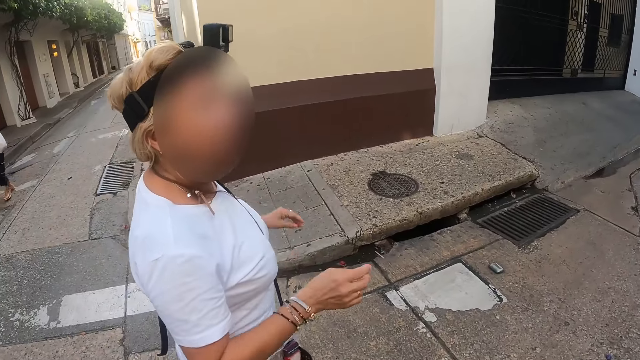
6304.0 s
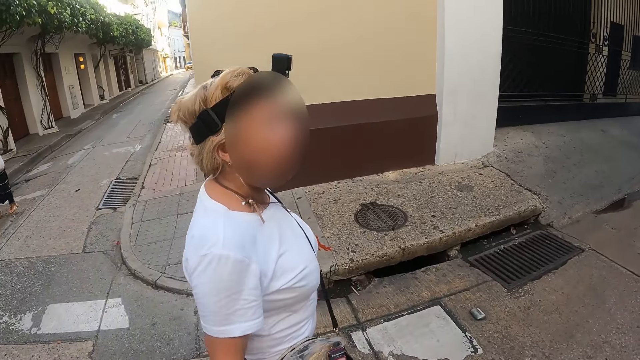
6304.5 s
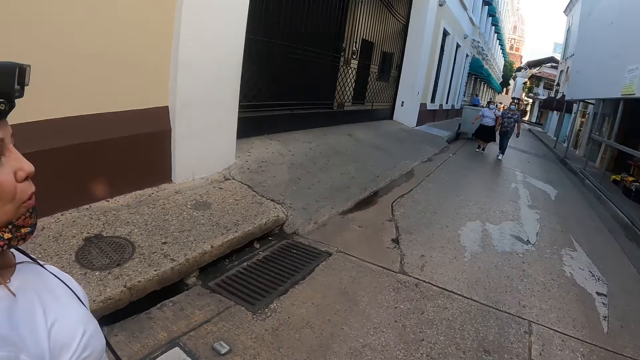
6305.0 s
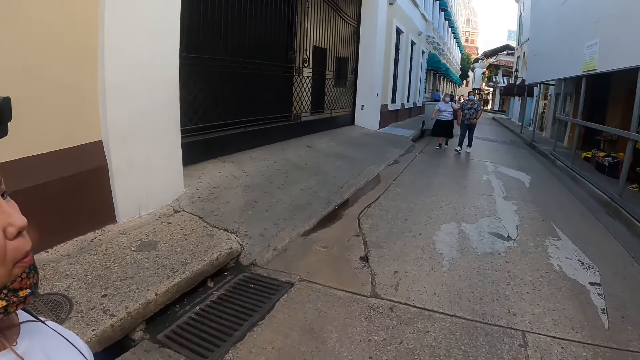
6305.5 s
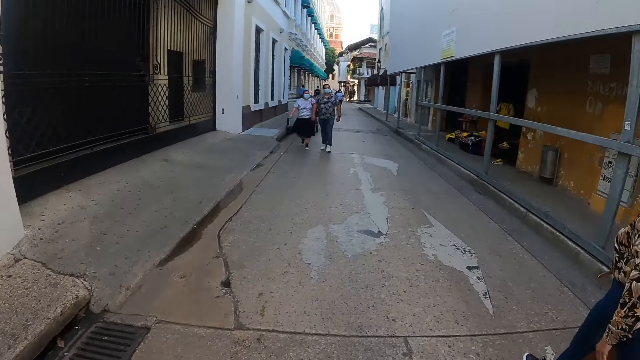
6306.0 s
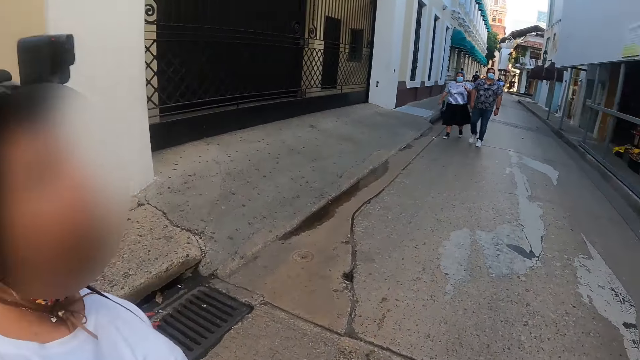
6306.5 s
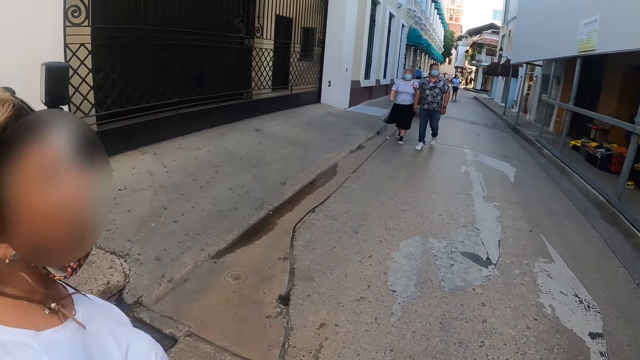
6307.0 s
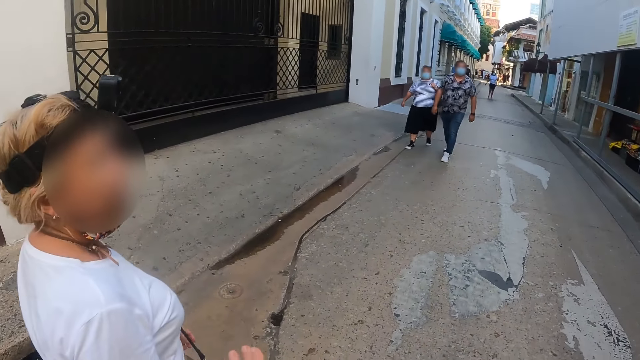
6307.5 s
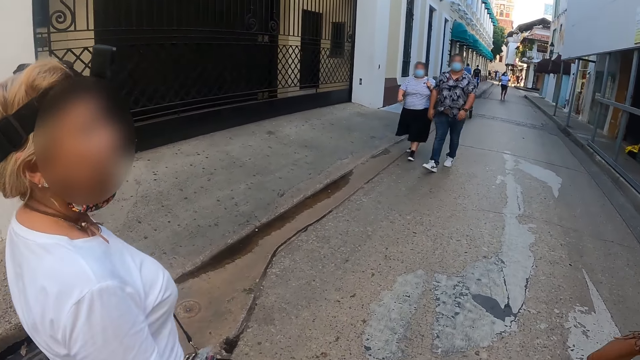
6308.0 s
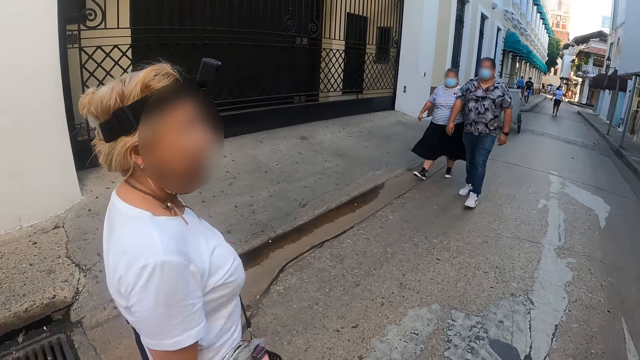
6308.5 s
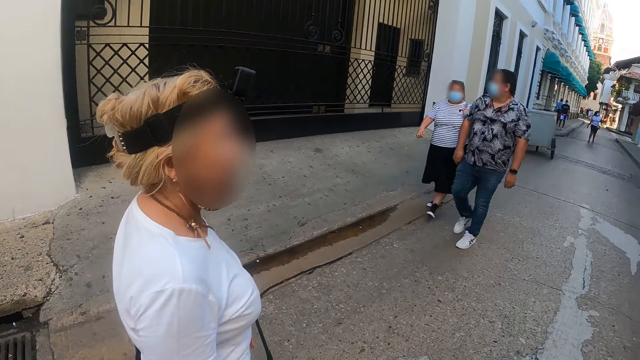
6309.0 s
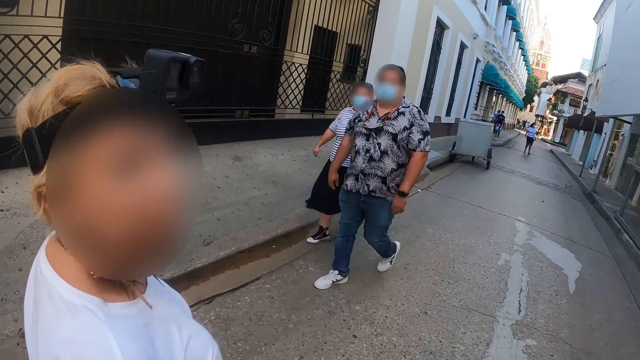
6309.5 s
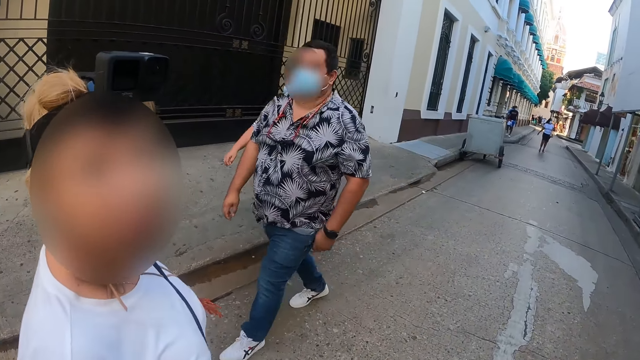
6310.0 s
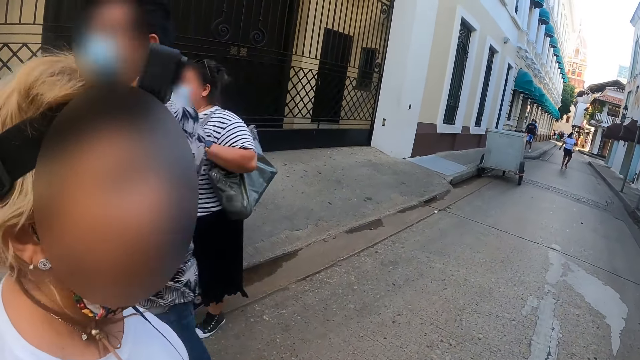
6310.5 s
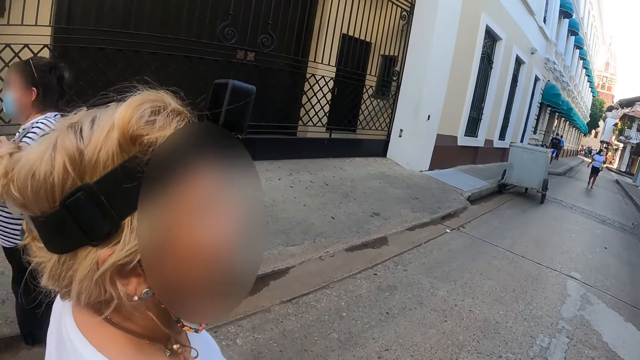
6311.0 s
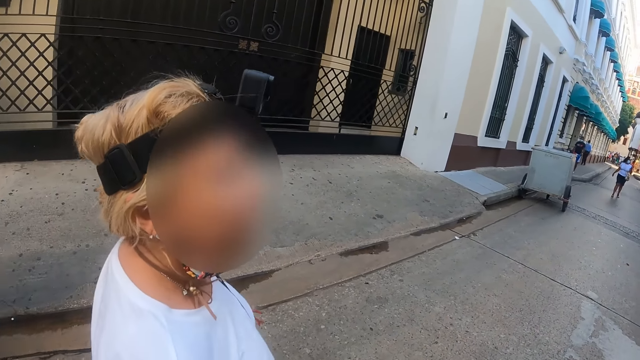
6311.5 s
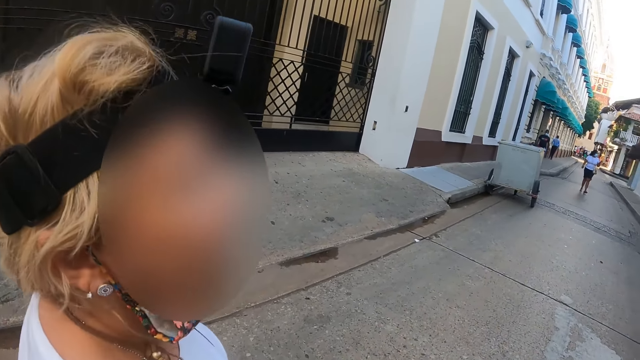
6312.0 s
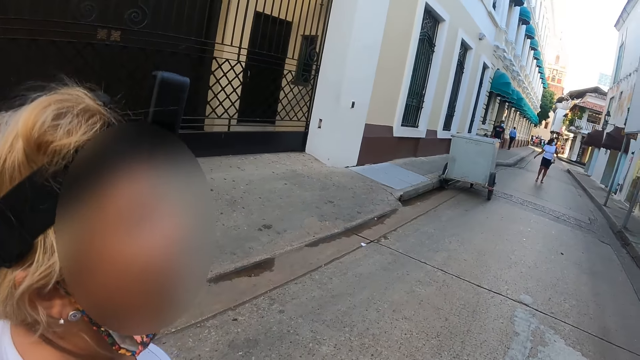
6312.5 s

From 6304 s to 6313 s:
The camera wearer walks on the road and looks at a woman. The woman looks at the camera wearer. The woman walks on the road. She walks on the road again. She speaks to the camera wearer. She looks at the camera wearer. The camera wearer walks on the road.

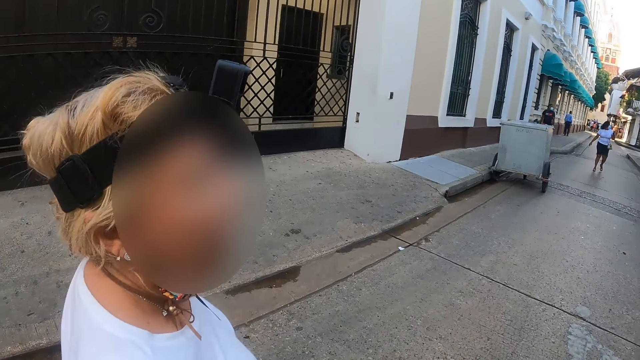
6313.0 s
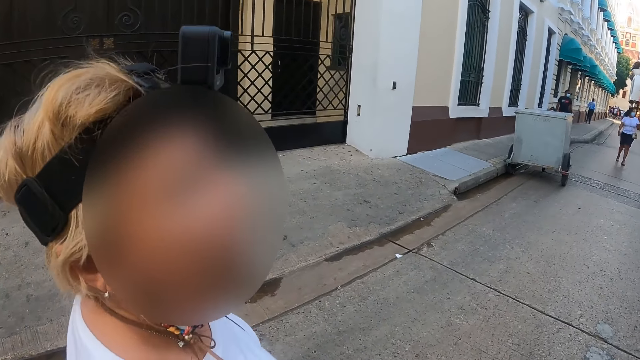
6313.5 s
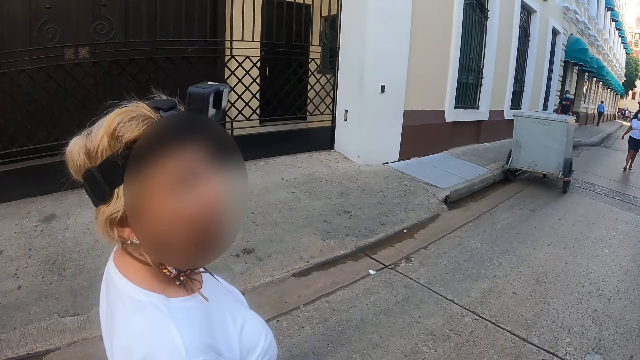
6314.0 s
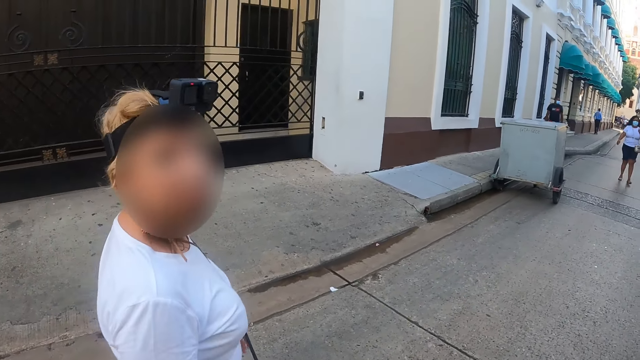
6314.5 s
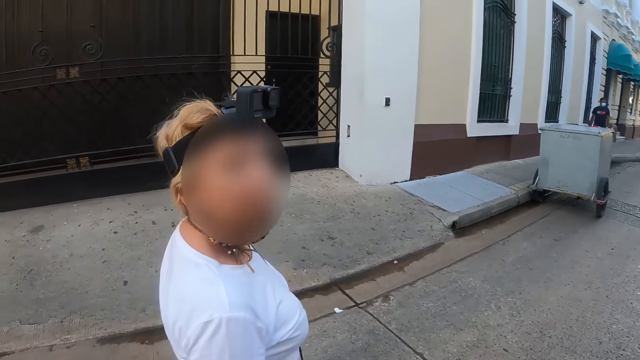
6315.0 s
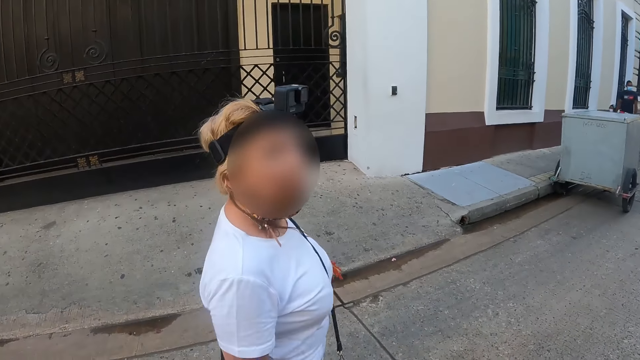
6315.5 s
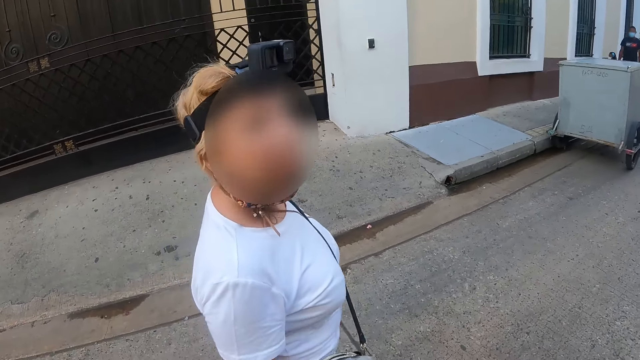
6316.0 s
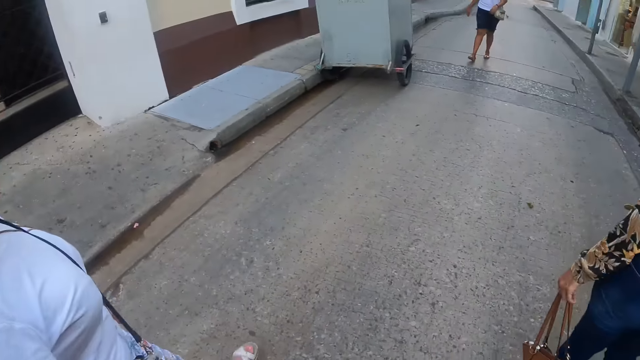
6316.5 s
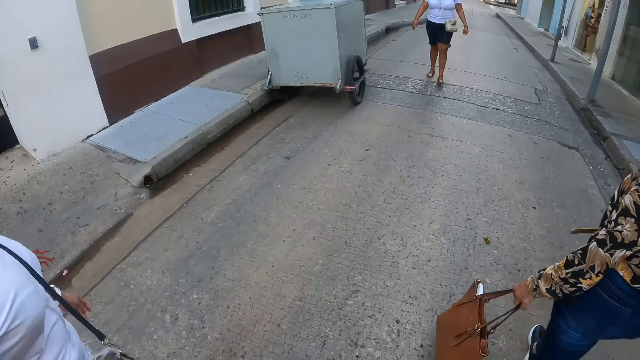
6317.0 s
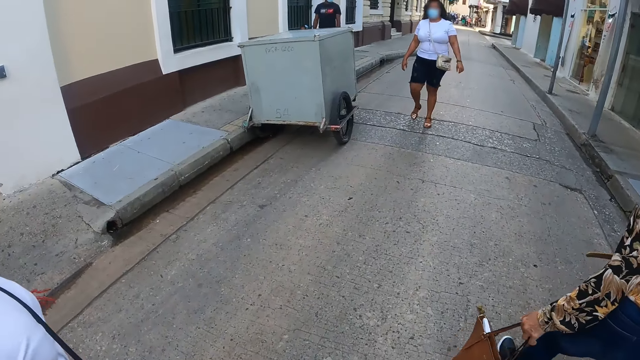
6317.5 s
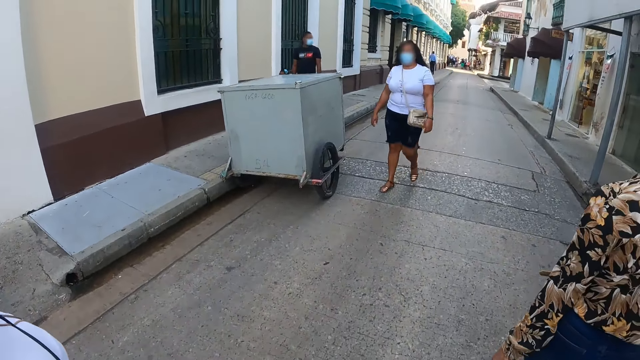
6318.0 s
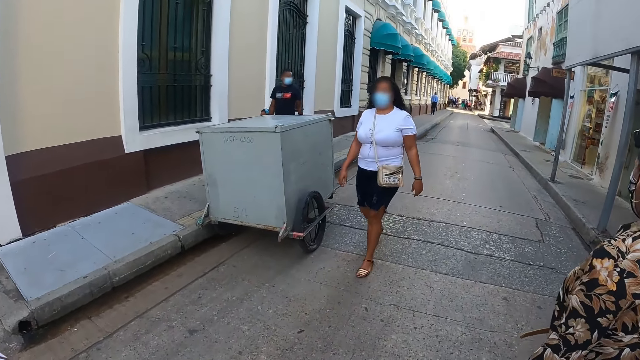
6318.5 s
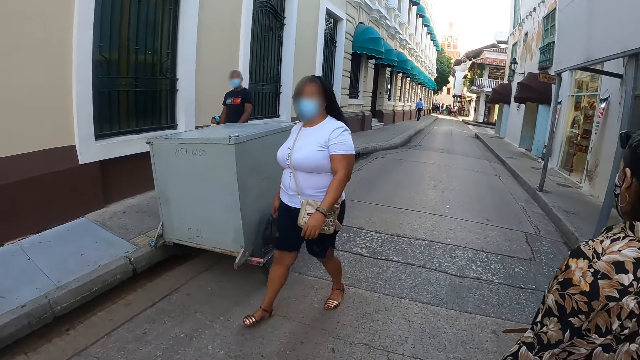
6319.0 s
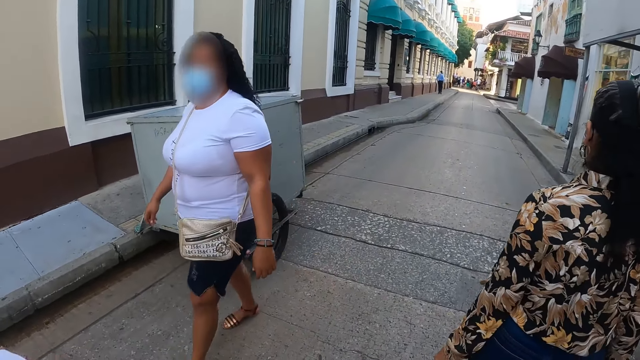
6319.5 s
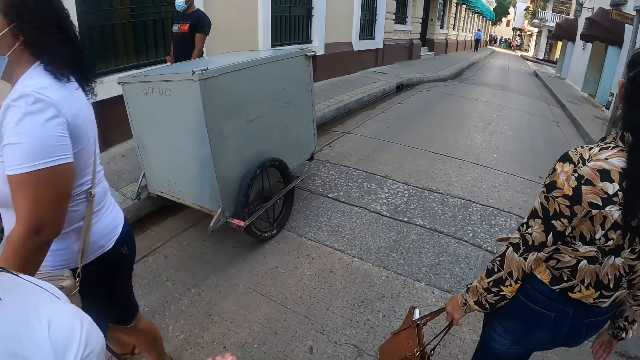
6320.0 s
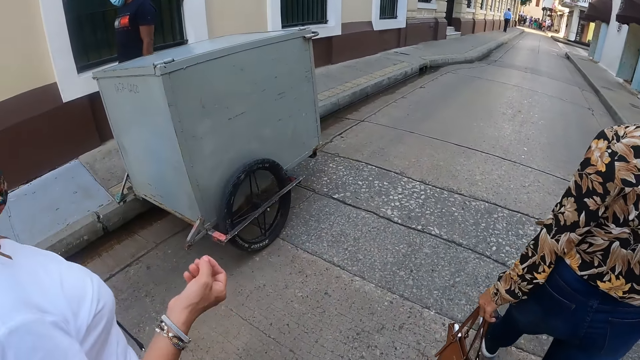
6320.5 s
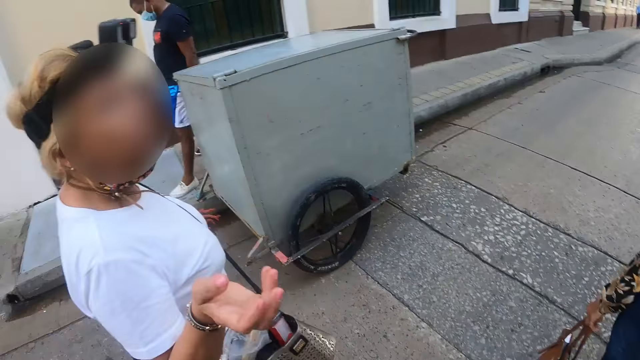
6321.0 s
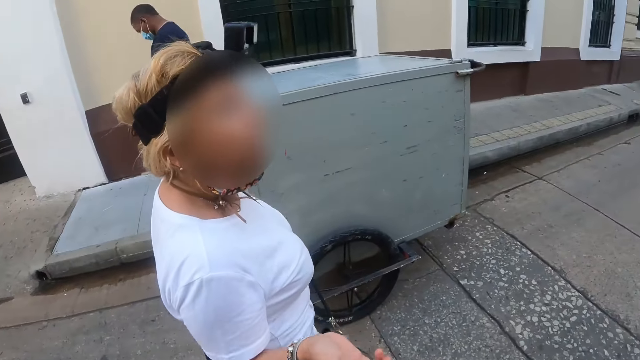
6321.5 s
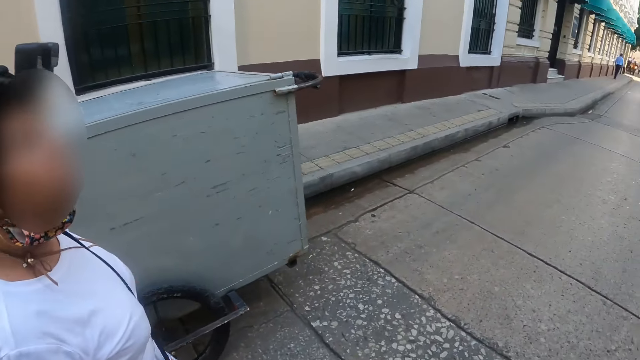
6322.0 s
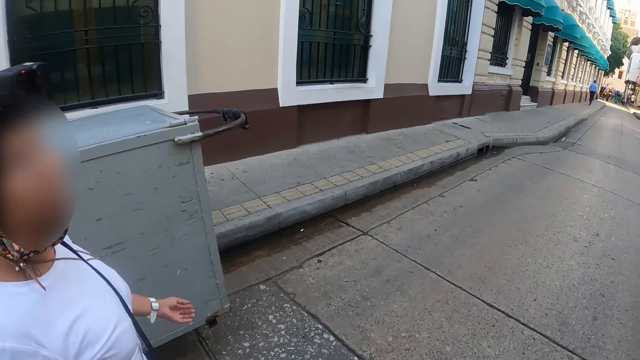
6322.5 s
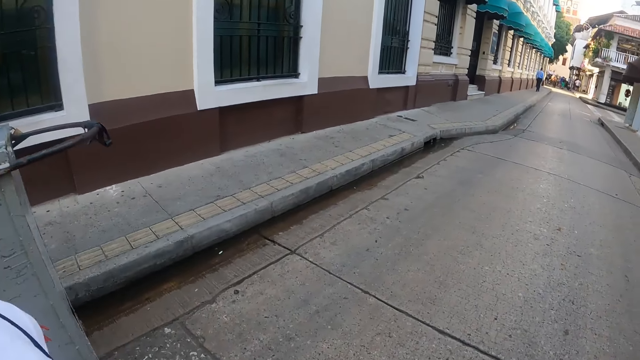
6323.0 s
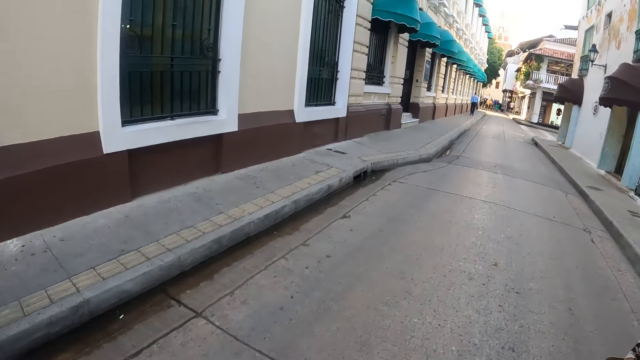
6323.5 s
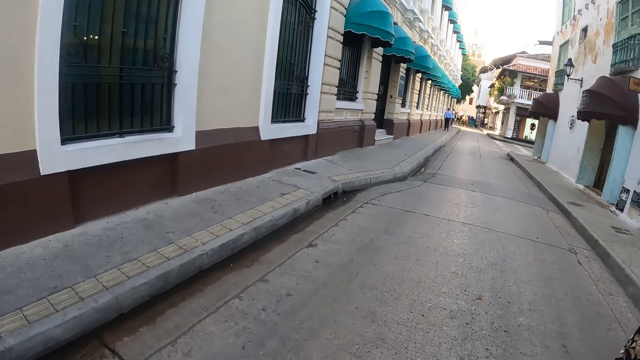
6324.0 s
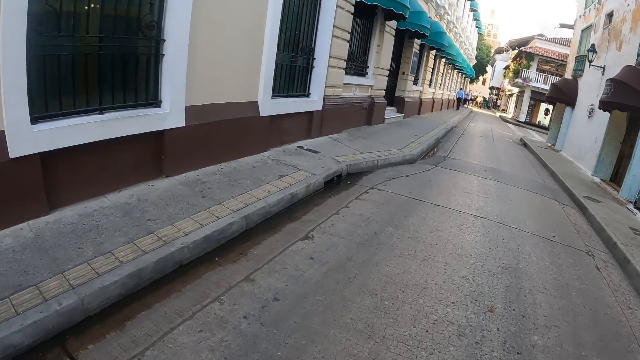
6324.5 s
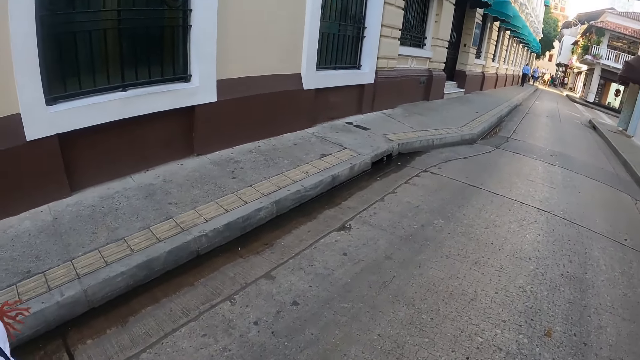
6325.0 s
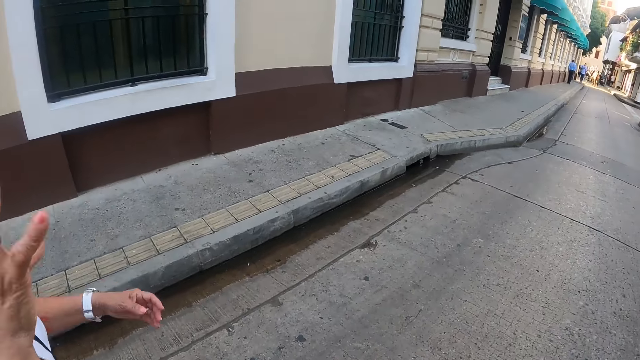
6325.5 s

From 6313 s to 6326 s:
A woman speaks to the camera wearer. The camera wearer walks on the road. The woman looks at the camera wearer. The woman walks on the road. The camera wearer walks on the road. They walk on the road again. They look at the woman.
